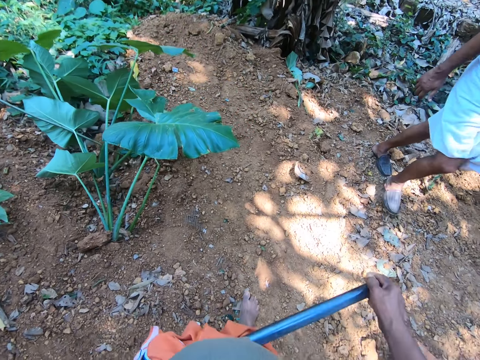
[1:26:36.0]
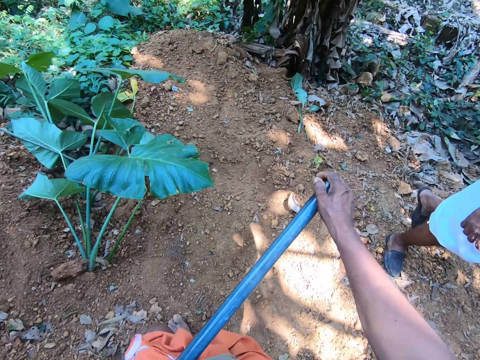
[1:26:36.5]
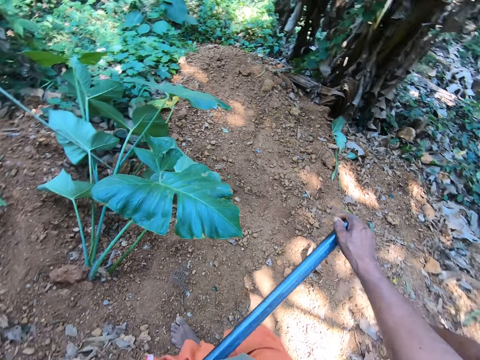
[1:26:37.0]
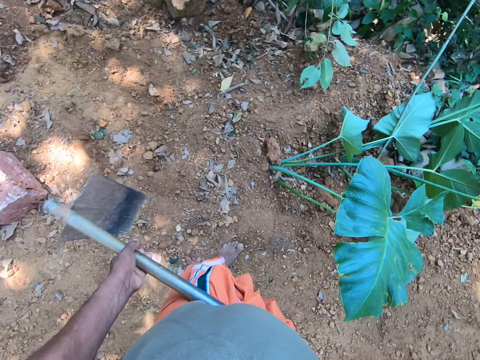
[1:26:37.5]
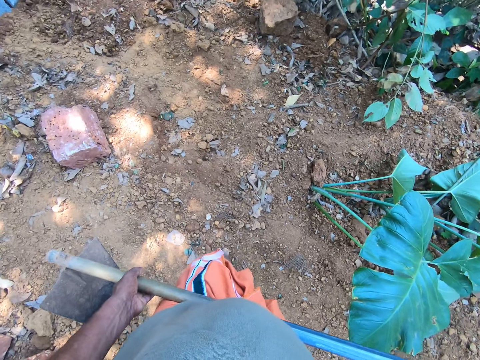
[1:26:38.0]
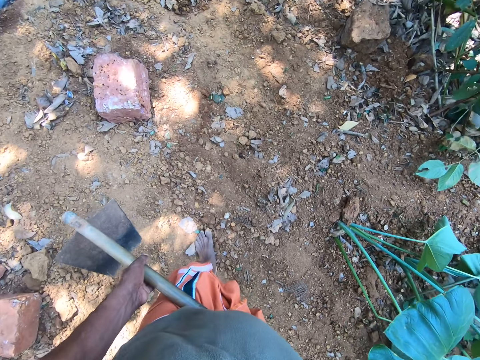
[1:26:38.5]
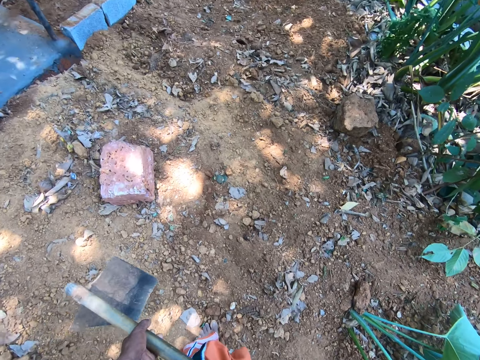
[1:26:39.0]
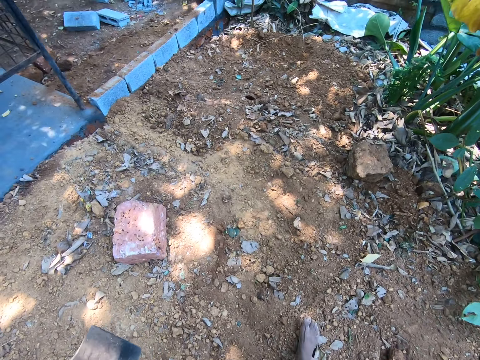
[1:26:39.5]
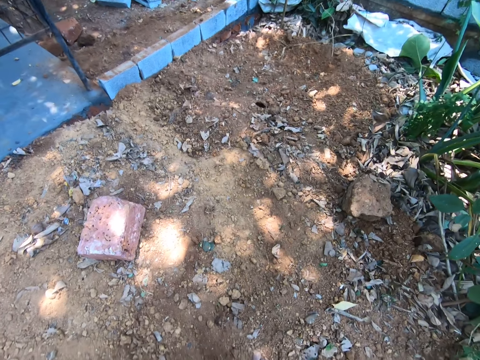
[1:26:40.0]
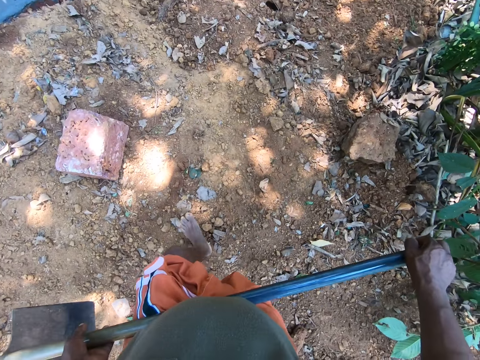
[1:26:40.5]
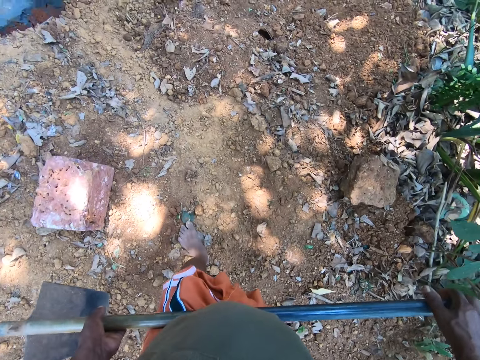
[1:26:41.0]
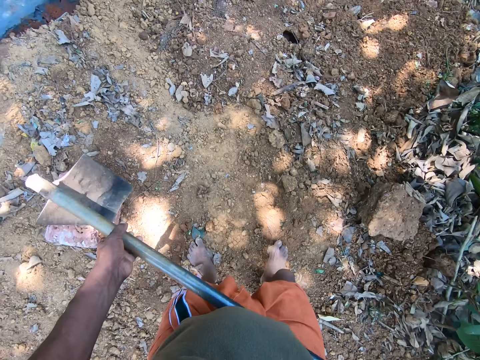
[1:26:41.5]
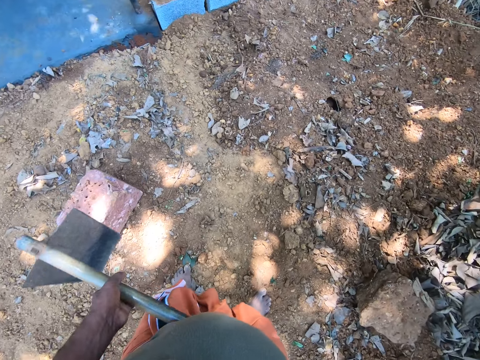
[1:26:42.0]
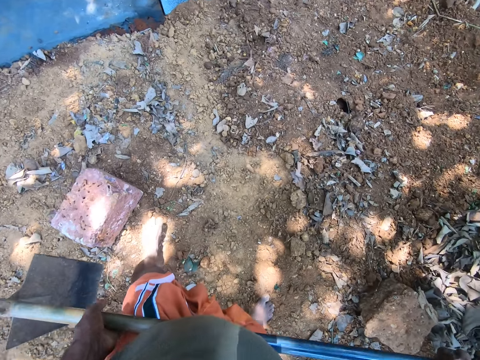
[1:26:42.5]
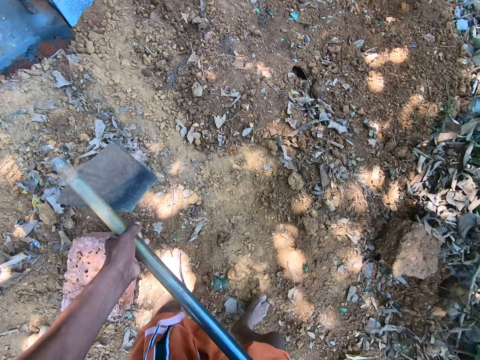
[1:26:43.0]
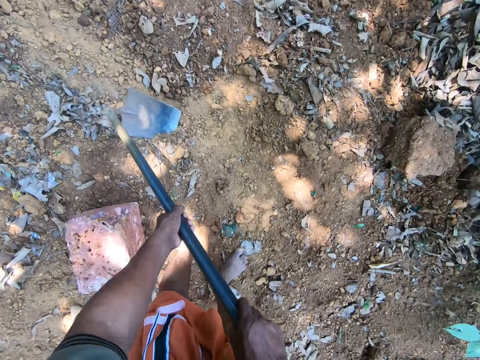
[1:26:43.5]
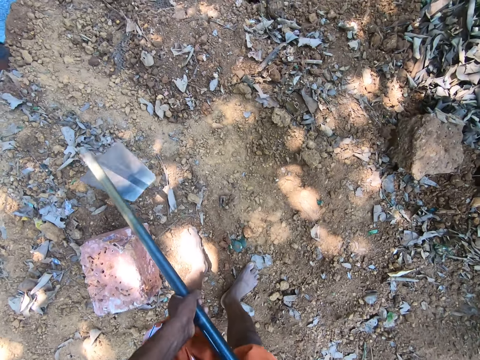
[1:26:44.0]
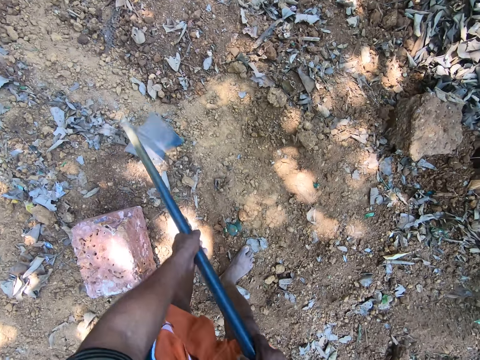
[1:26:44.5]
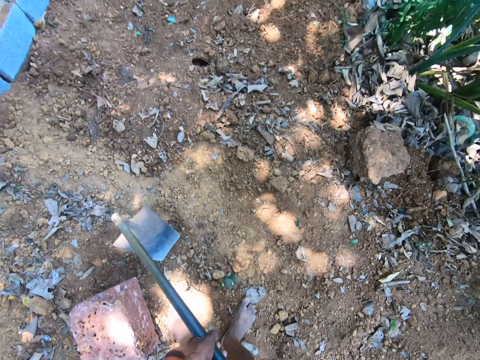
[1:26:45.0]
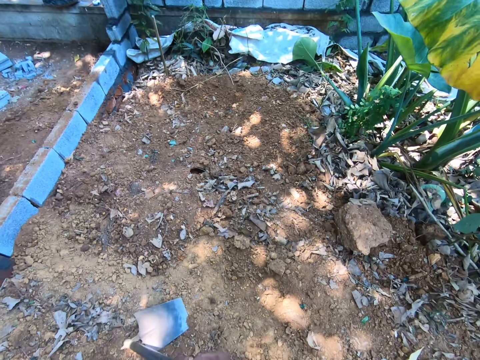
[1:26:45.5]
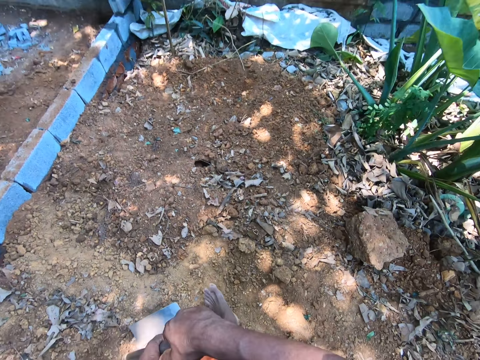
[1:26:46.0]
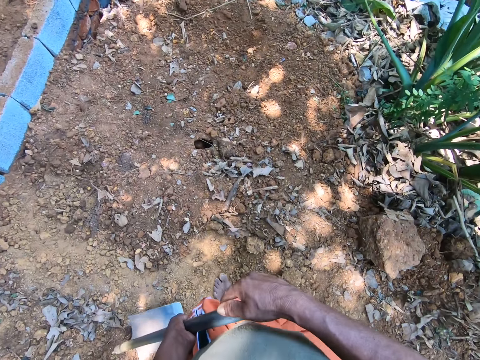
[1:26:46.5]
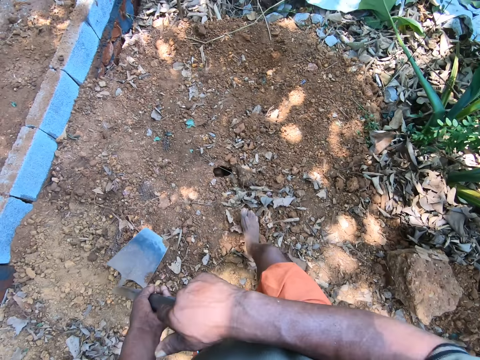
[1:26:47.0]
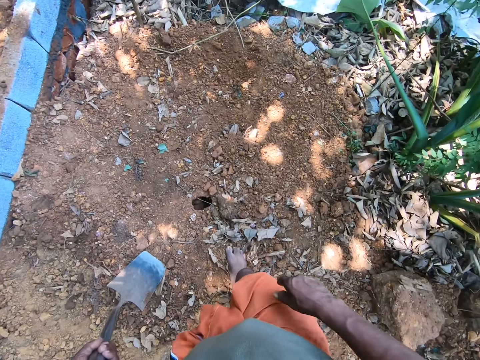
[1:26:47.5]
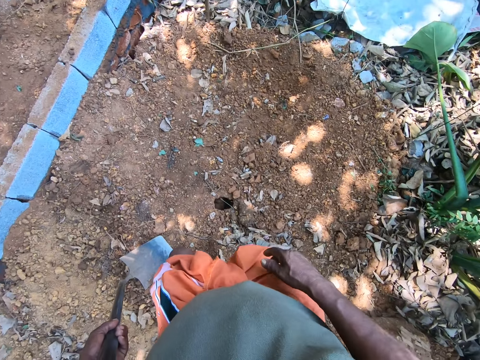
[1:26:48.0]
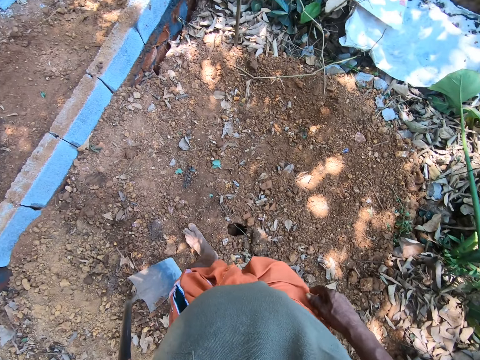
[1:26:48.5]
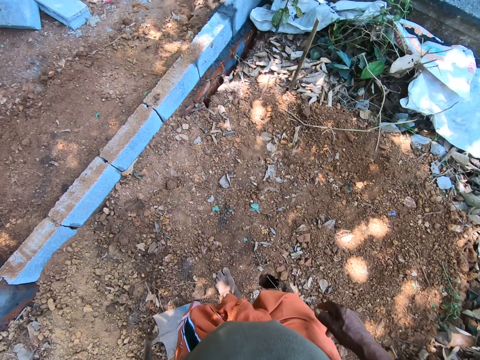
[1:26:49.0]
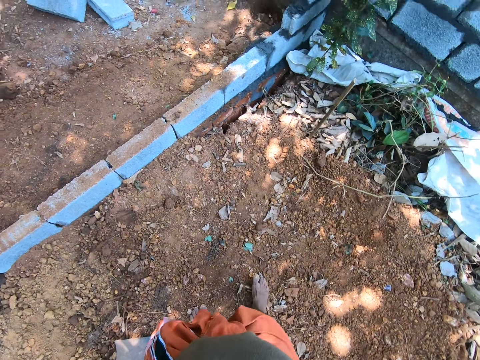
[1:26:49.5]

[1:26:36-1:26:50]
The camera wearer digs with a hoe in both hands. He shapes the soil with the hoe in his hands. He holds the hoe in his left hand.

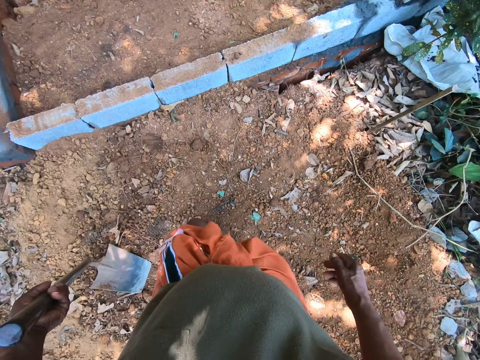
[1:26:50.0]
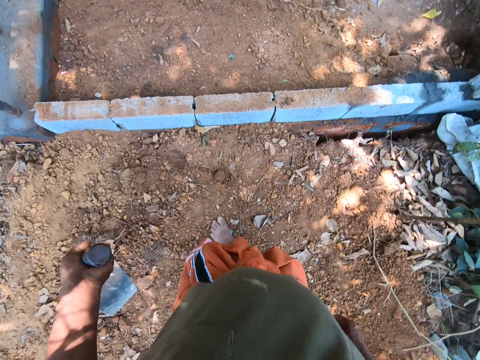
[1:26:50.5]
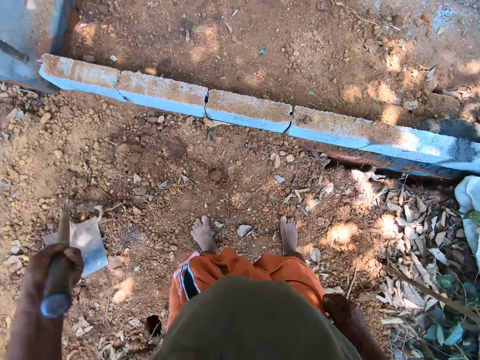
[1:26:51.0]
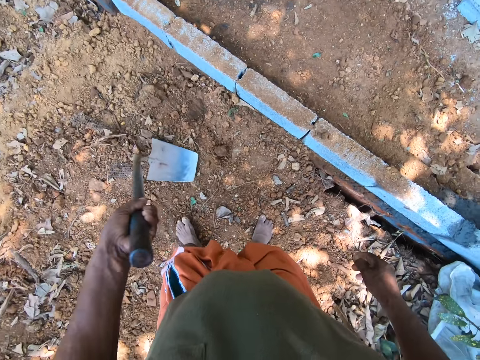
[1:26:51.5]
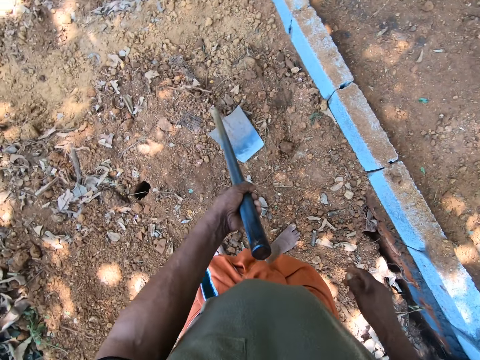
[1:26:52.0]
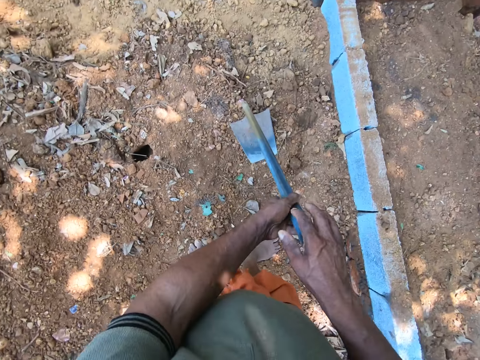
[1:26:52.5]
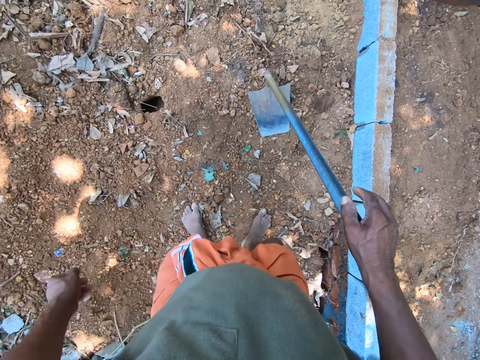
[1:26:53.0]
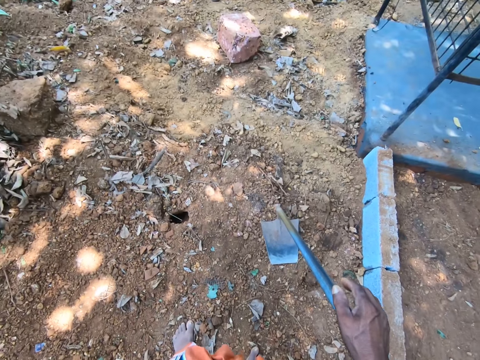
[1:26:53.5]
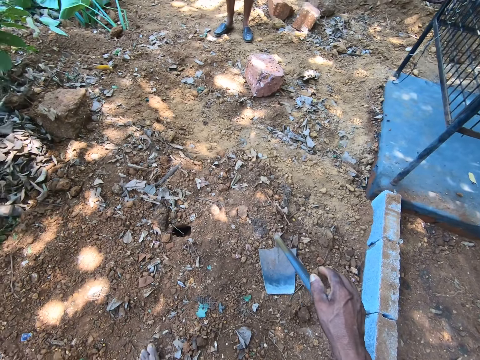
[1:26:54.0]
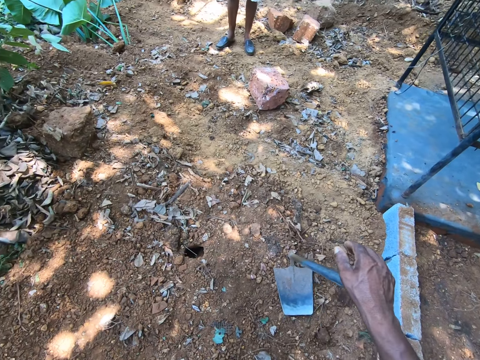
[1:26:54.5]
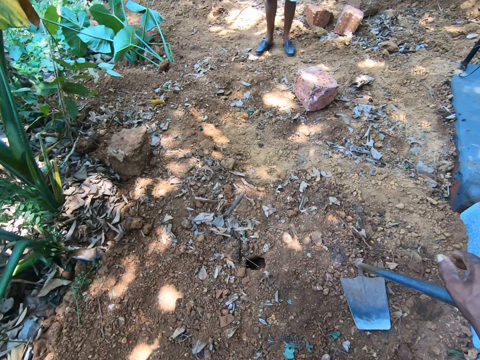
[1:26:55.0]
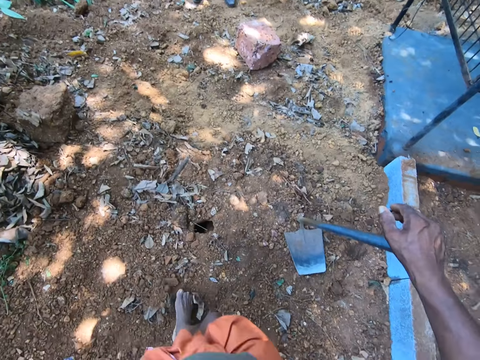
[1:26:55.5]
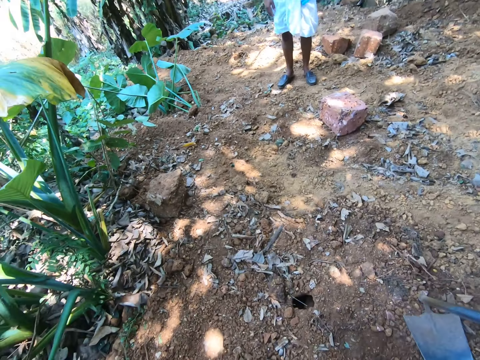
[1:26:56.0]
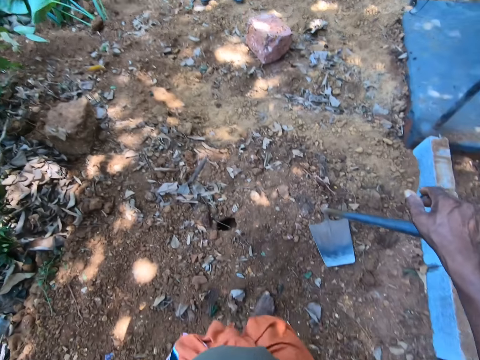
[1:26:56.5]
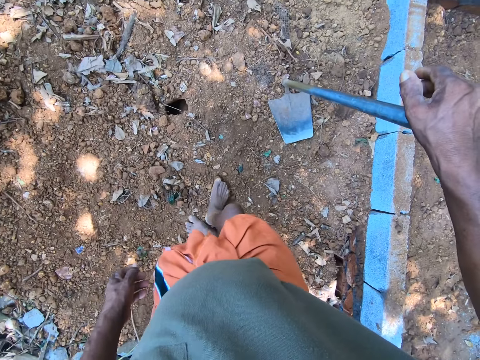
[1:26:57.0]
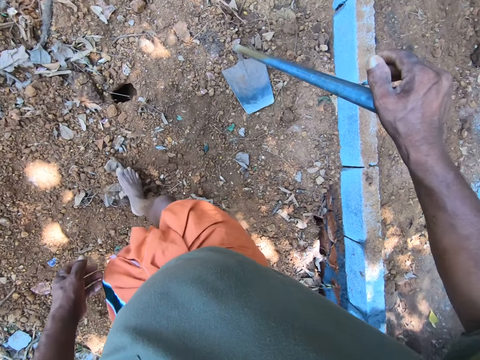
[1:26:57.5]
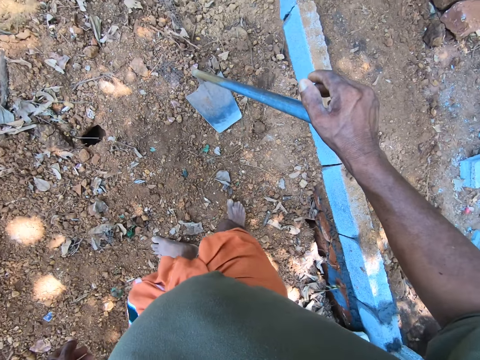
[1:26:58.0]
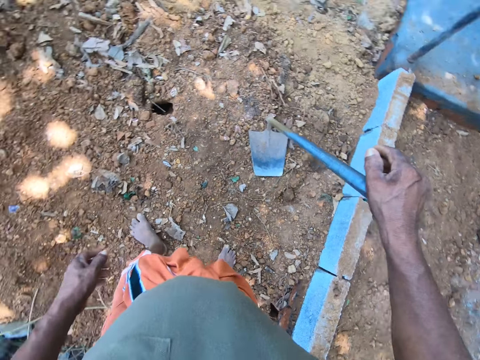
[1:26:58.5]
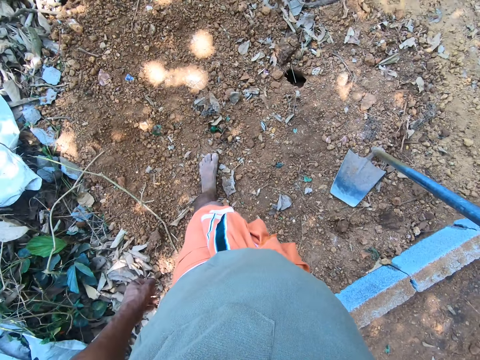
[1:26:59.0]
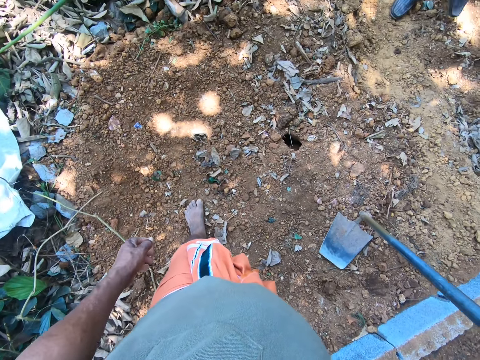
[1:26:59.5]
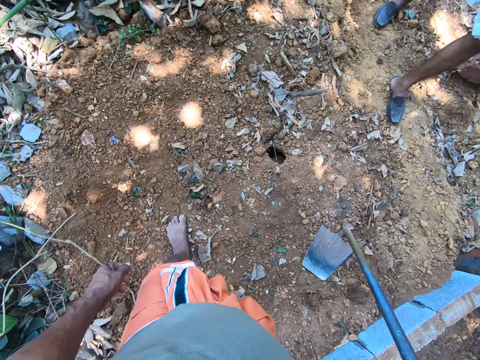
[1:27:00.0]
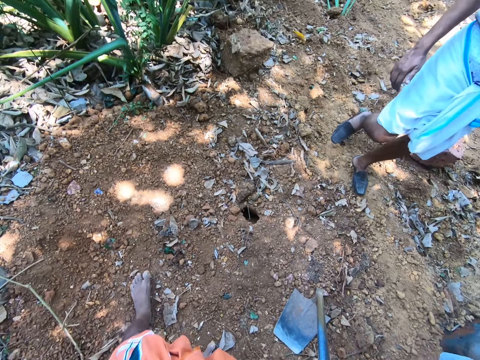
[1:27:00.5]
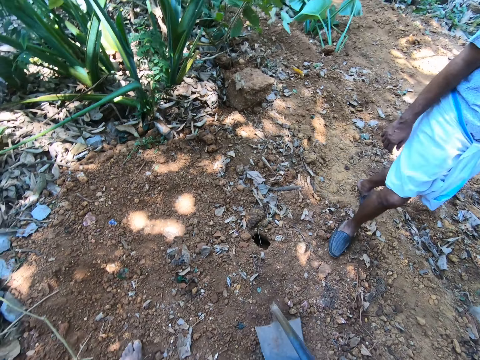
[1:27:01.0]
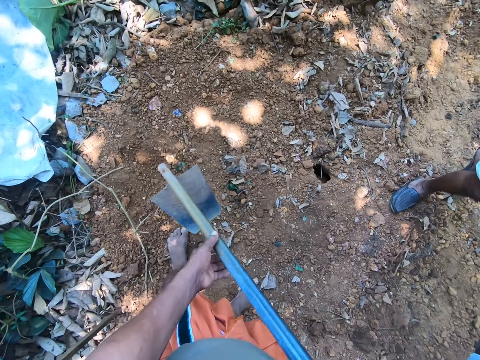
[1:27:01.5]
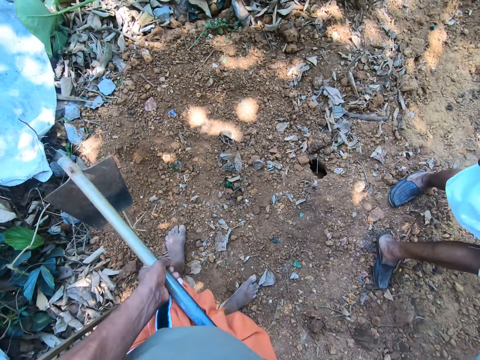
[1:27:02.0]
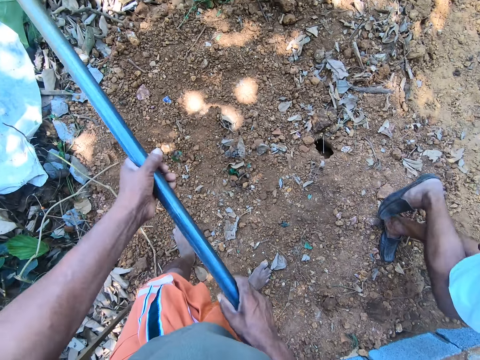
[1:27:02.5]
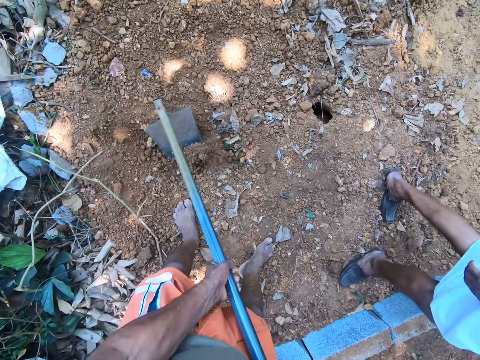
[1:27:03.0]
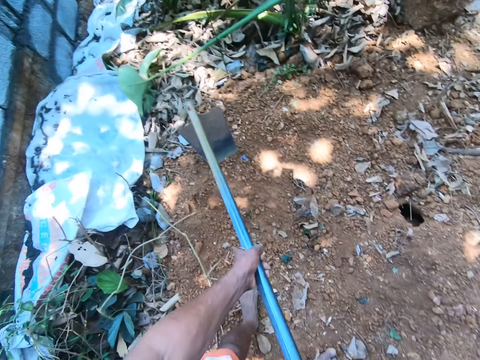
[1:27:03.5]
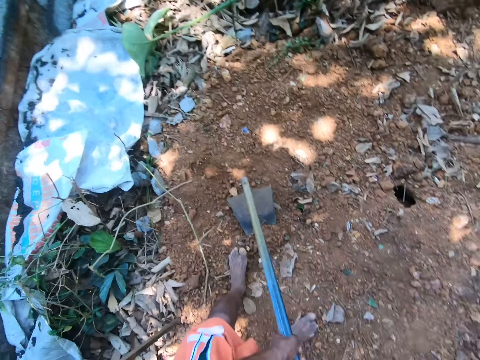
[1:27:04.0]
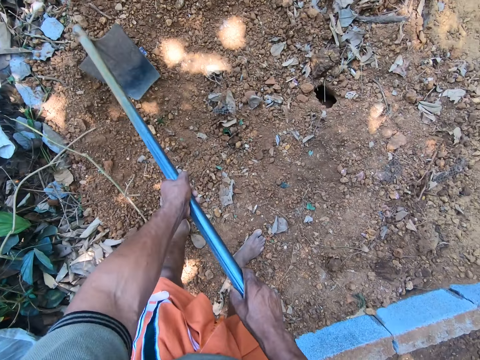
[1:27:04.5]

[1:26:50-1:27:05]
The camera wearer carries the hoe with his left hand. He passes the hoe from his left hand to his right hand. He holds the hoe with his right hand. He looks in front. He puts sand together with his right foot. He looks in front. He holds the hoe with both hands. He digs with the hoe in both hands. He shapes the soil with the hoe in his hands.
